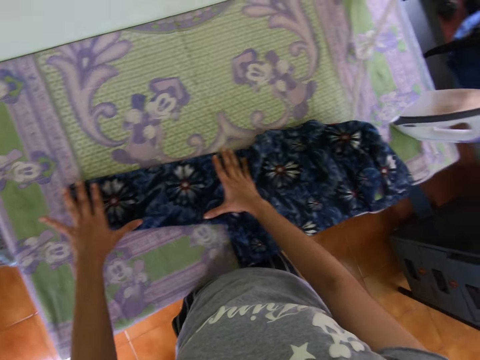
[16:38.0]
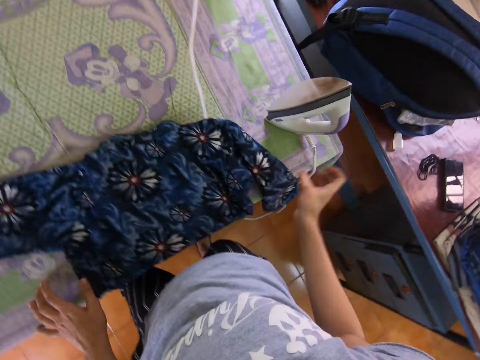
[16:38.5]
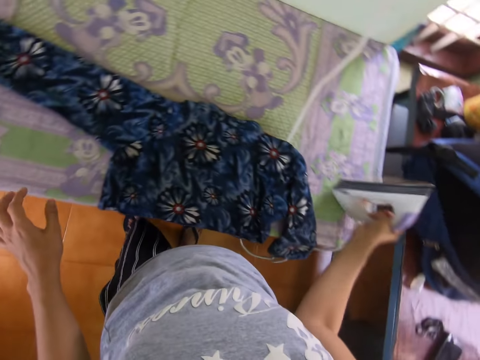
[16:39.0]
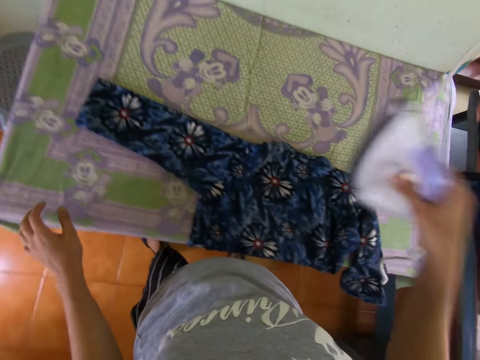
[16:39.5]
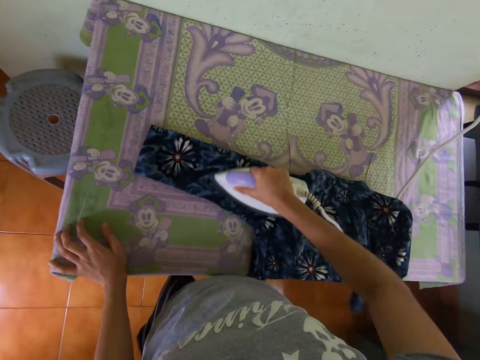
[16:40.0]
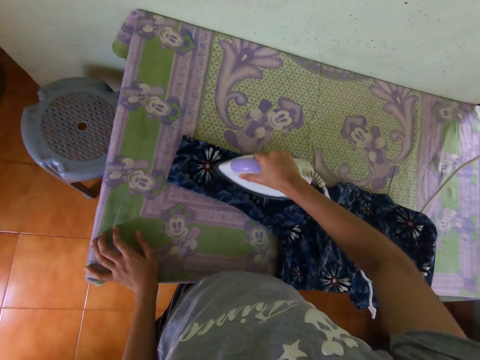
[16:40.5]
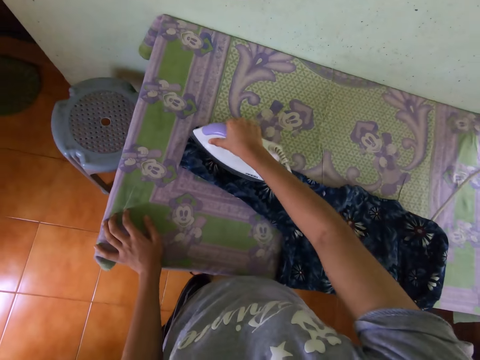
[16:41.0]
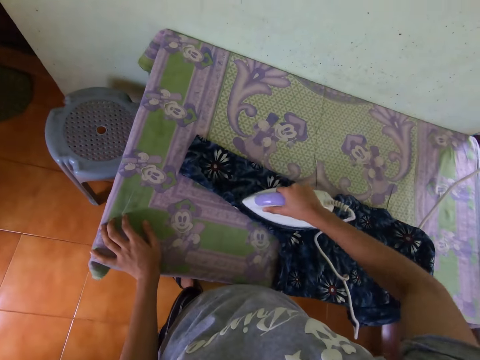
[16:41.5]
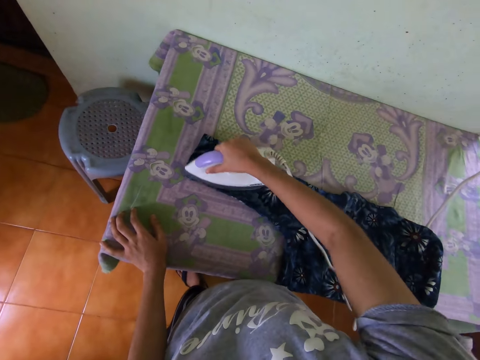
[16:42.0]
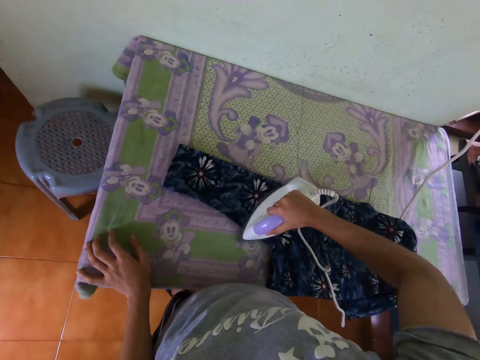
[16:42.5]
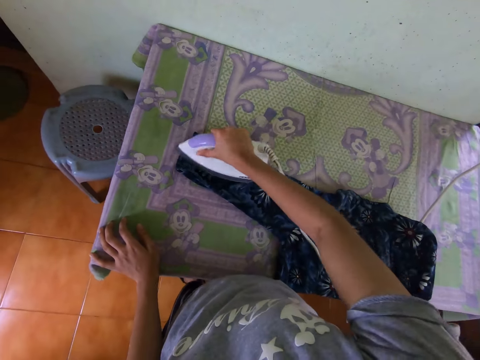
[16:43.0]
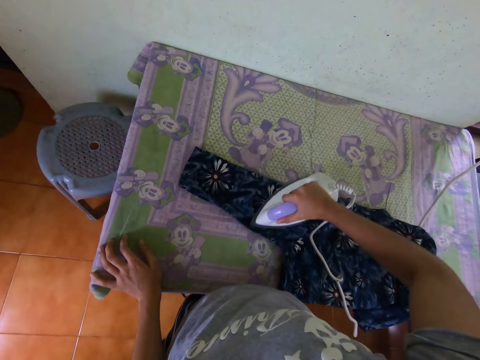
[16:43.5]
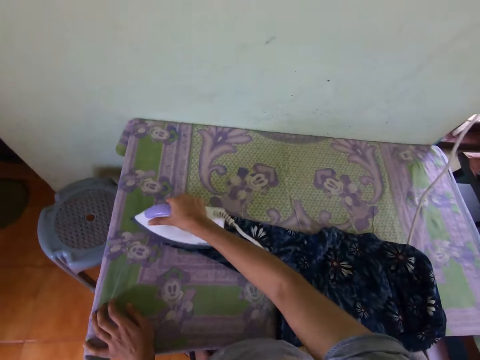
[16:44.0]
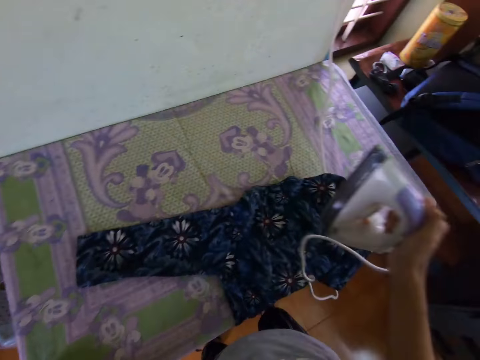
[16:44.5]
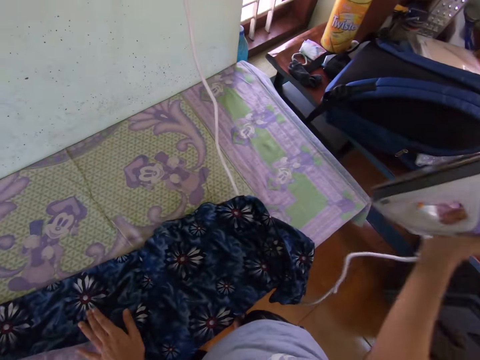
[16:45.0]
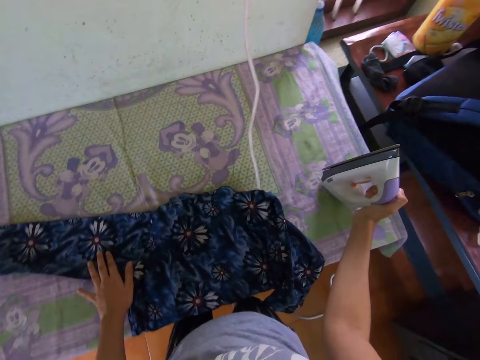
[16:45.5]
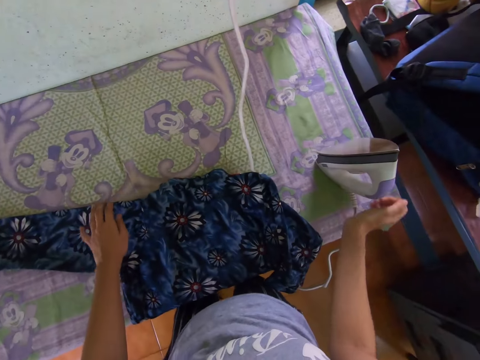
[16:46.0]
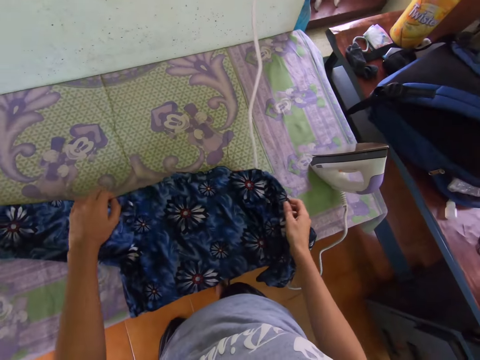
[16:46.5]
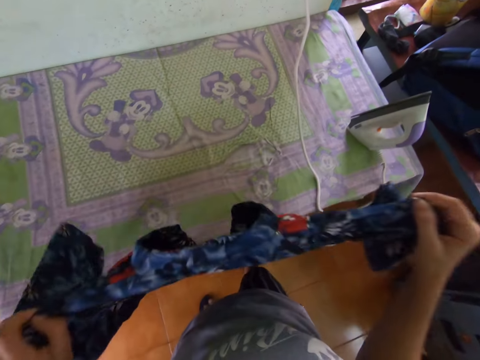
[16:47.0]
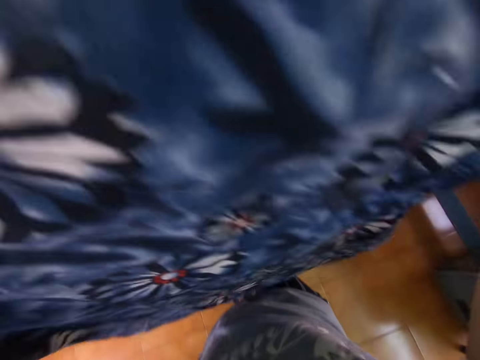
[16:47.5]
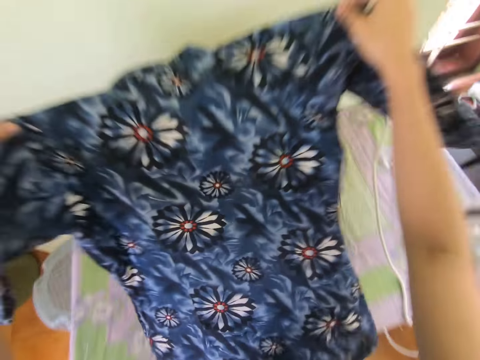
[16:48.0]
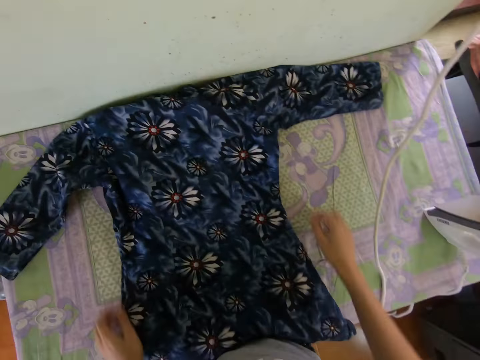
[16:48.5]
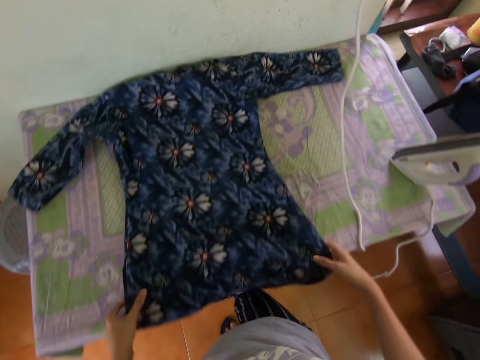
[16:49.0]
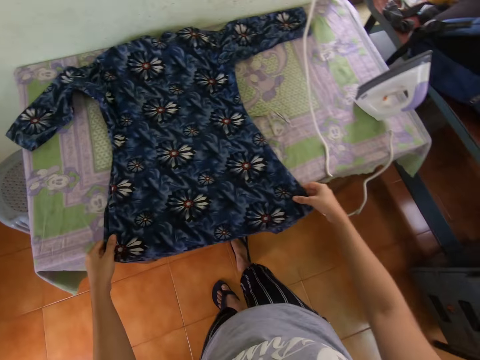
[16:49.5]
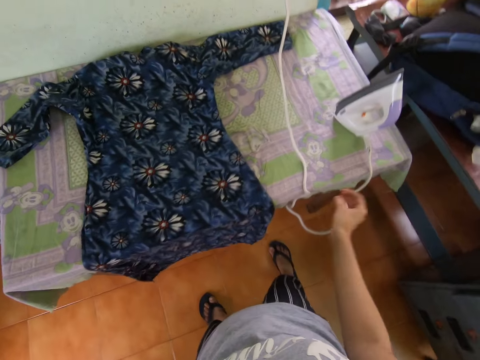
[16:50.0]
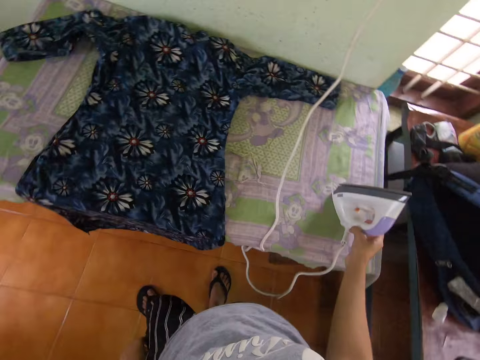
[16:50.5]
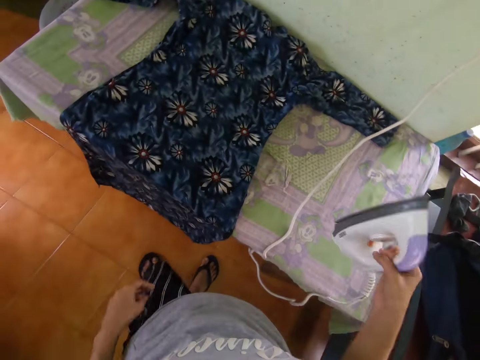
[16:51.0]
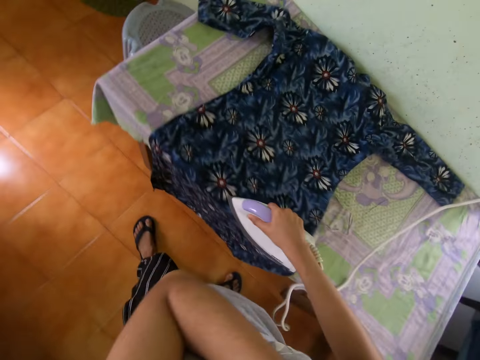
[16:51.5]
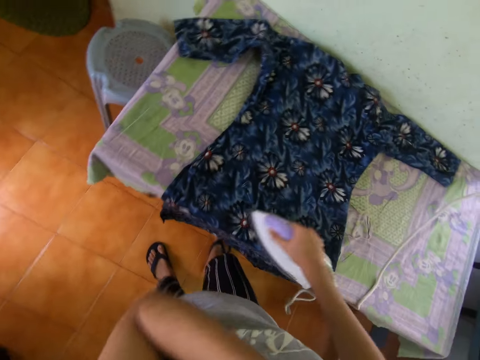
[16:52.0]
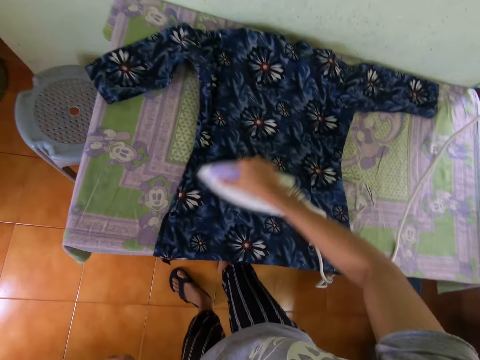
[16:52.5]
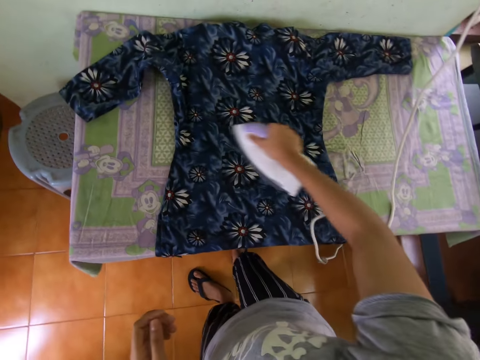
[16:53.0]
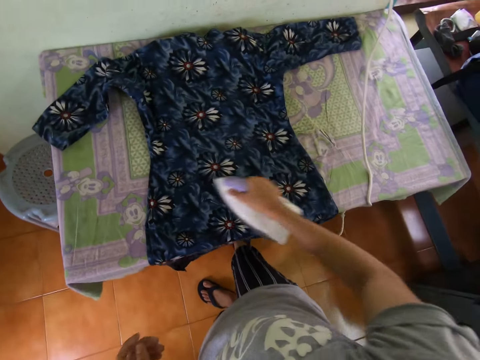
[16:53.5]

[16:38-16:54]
The camera wearer picks up the iron box from the table. They iron the cloth or dress on the table. They put the iron box on the table. They pick up the dress from the table. They adjust the cloth on the table. They put the dress on the table and adjust the dress on the table. They pick up the iron box from the table. They rub their face. They iron the cloth on the table.

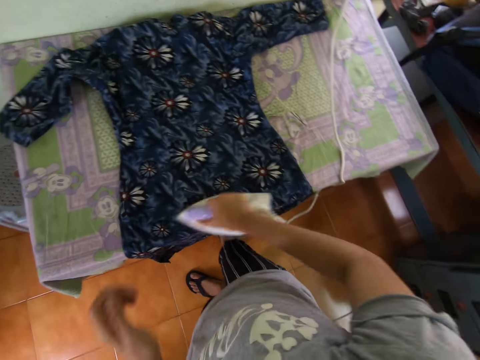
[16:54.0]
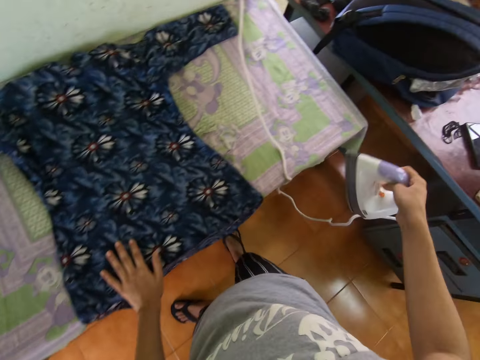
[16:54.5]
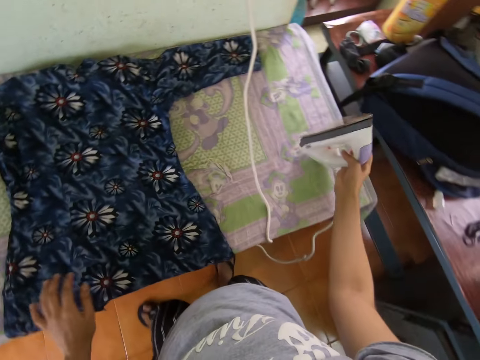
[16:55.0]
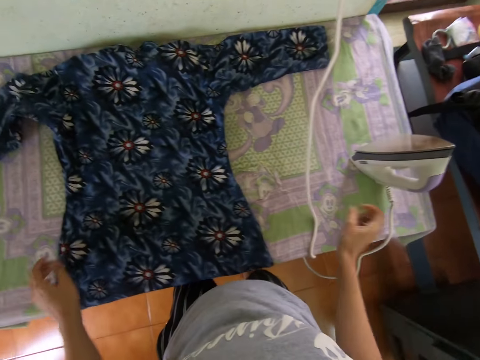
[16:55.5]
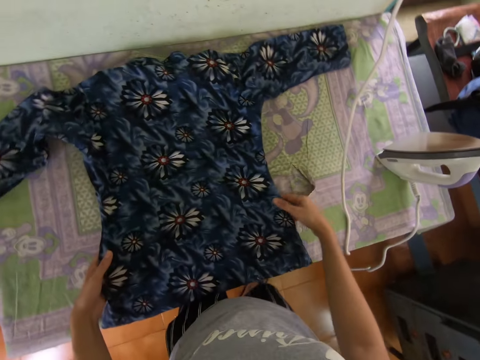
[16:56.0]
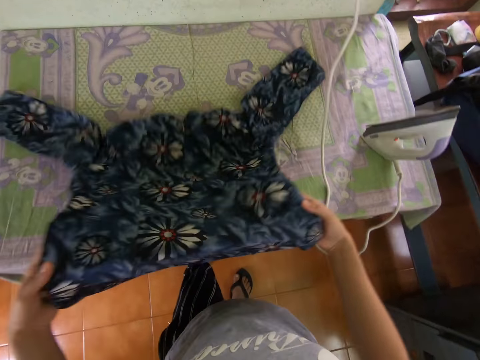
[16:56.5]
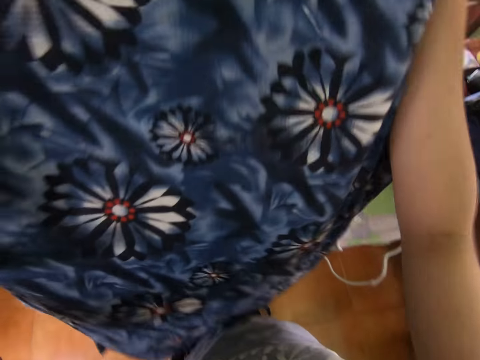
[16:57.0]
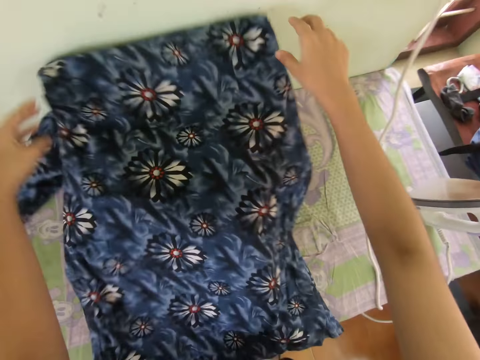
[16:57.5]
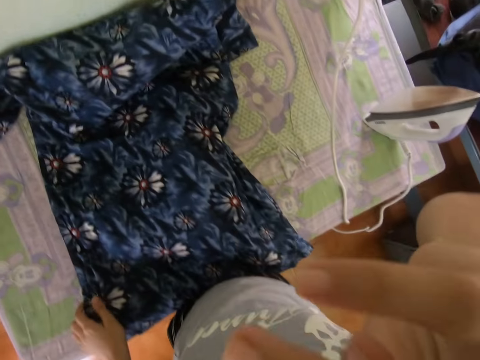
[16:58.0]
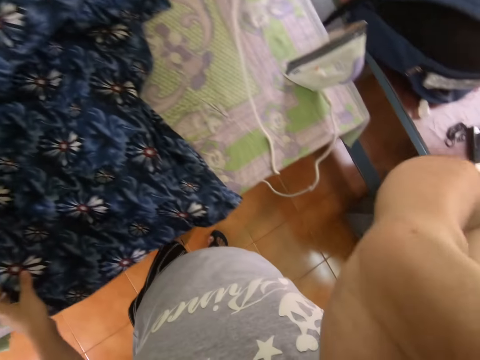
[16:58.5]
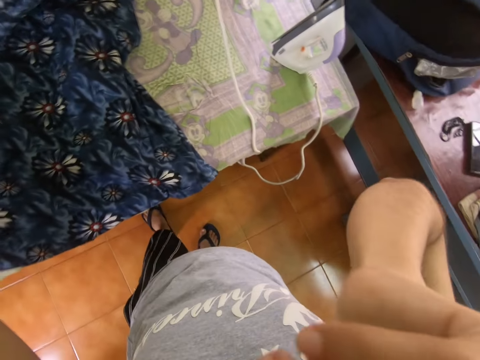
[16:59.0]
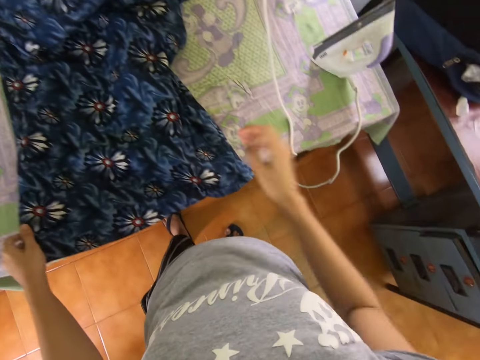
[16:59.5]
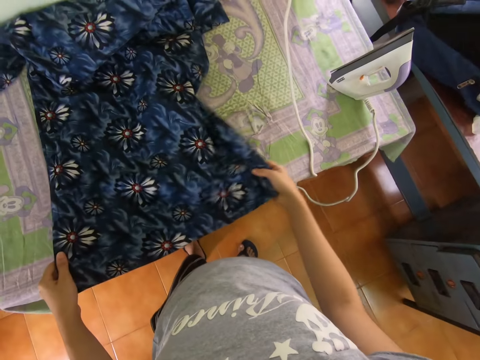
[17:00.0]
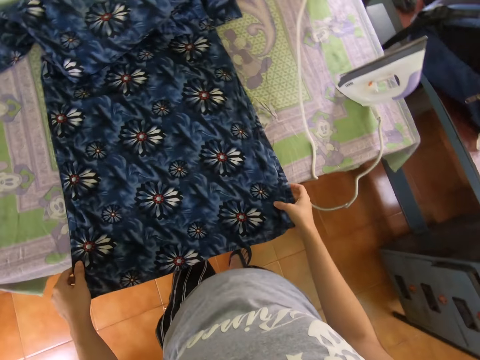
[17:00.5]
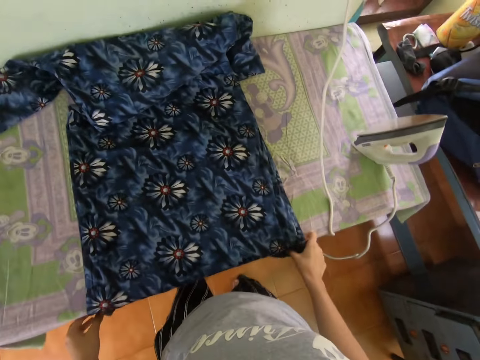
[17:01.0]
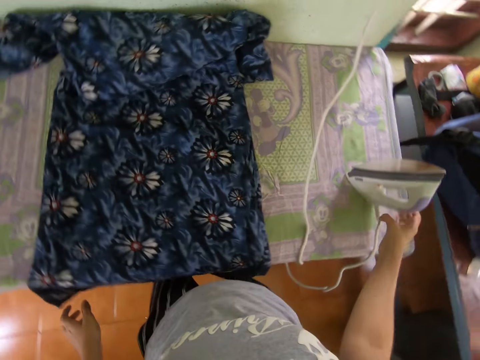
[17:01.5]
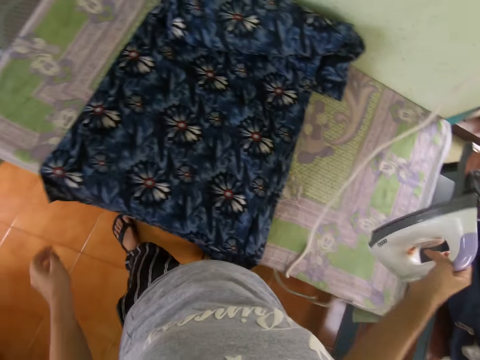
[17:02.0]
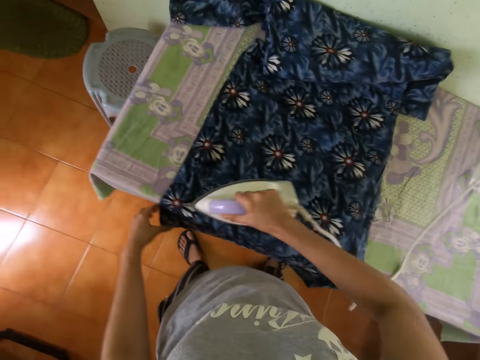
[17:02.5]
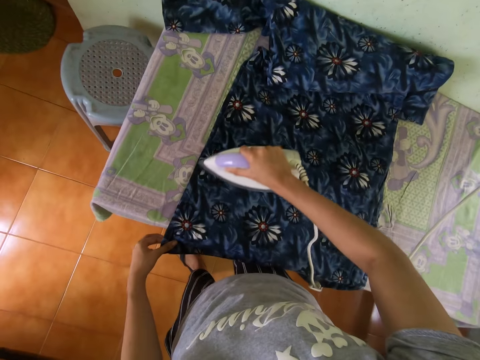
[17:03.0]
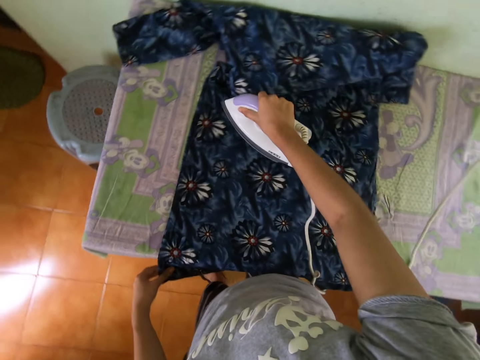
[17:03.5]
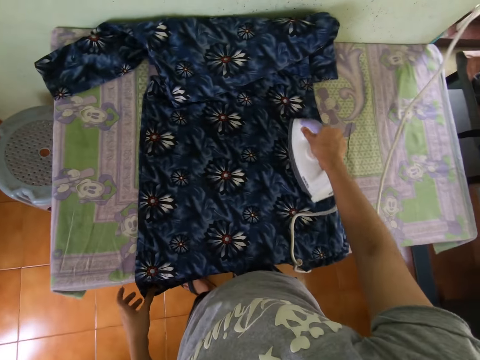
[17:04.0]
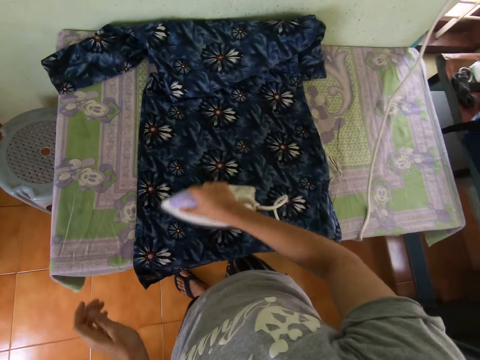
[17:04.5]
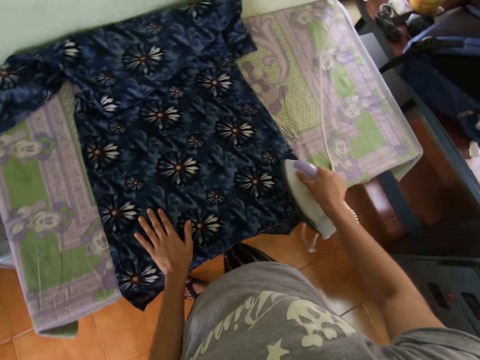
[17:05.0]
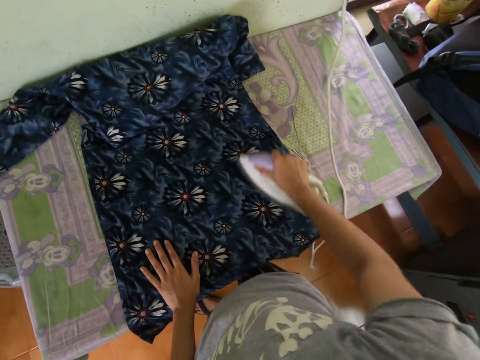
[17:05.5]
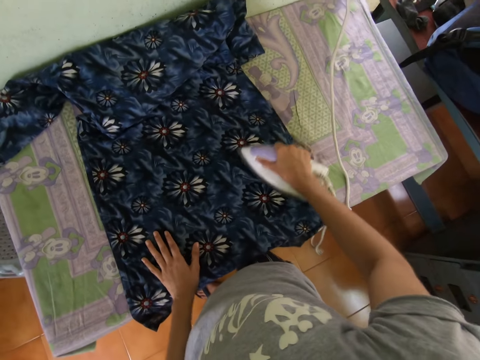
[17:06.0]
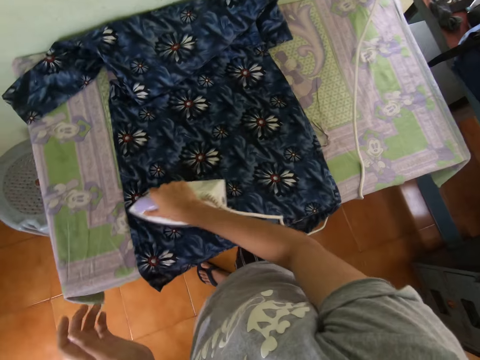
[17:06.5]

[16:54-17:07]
The camera wearer places their left hand on the dress. They put the iron box on the table. They lift the dress and adjust the cloth on the table. They wipe their face with their hand. They adjust the cloth on the table. They pick up the iron box from the table. They iron the cloth on the table. They place their left hand on the dress.
